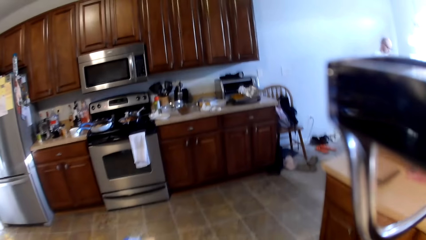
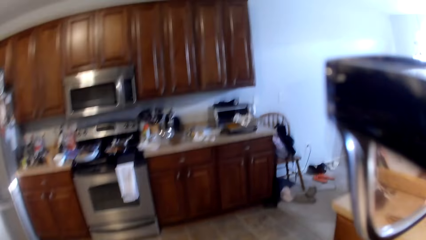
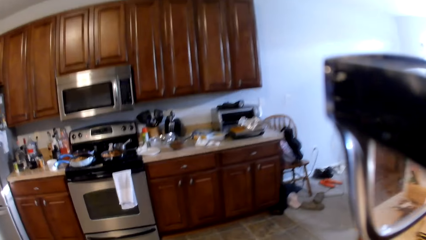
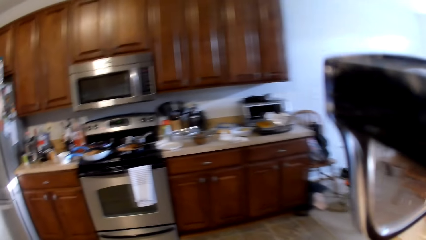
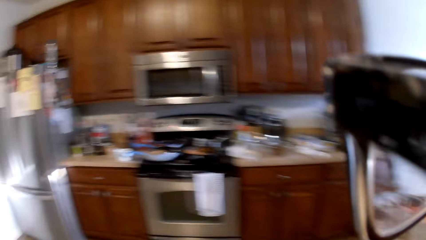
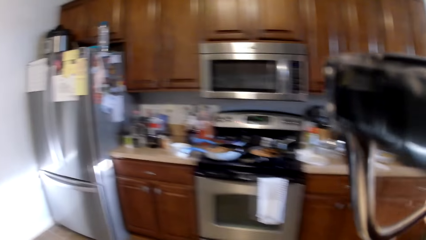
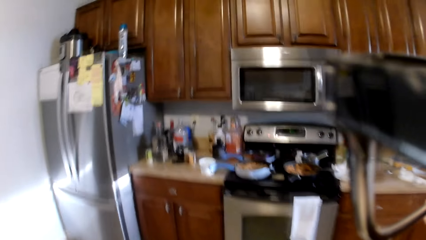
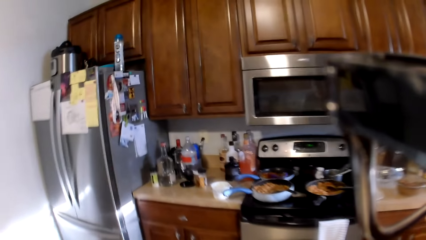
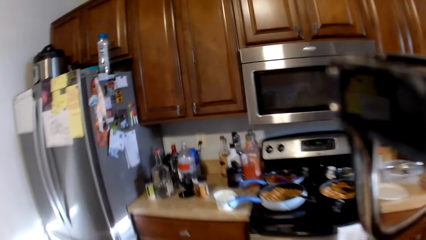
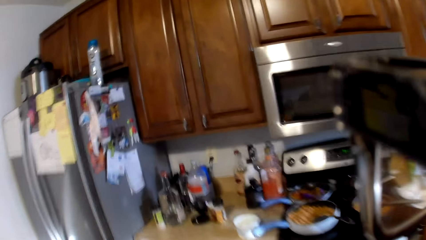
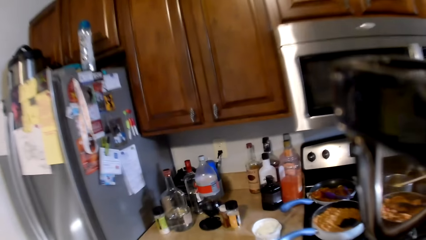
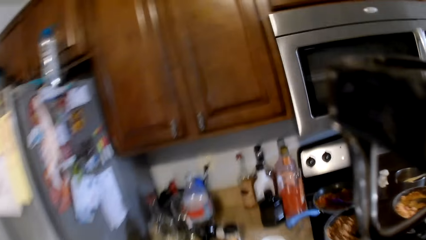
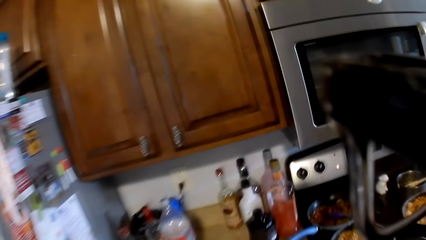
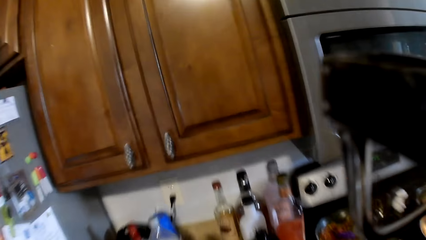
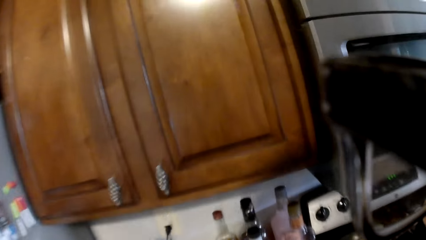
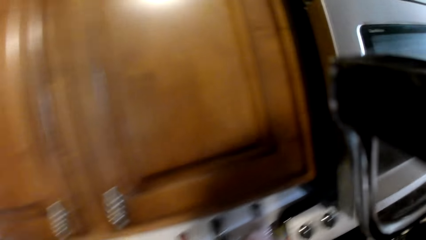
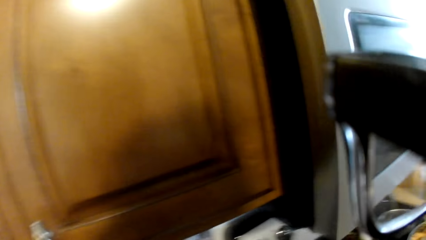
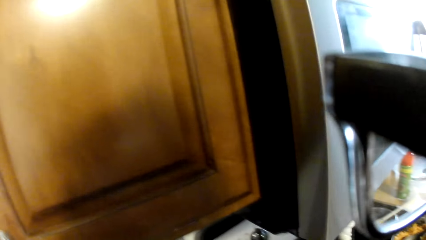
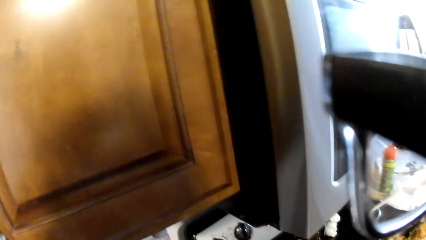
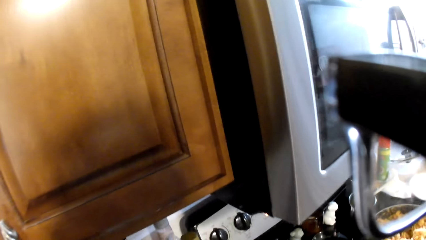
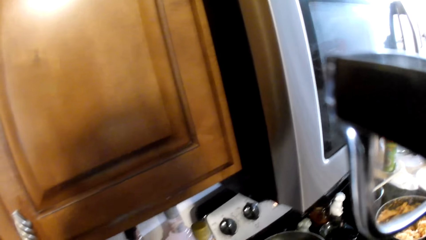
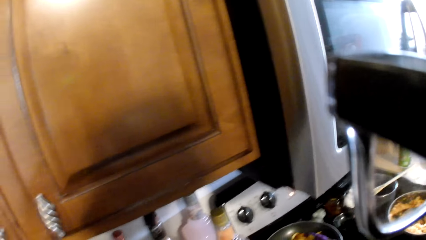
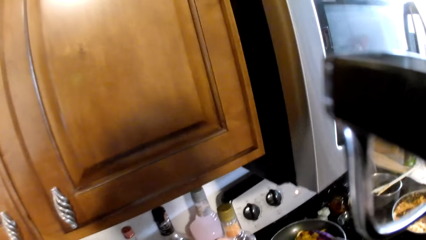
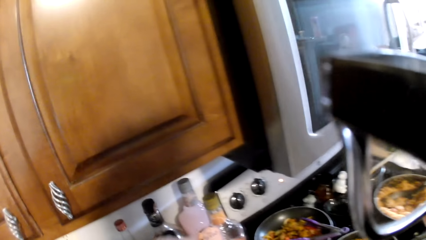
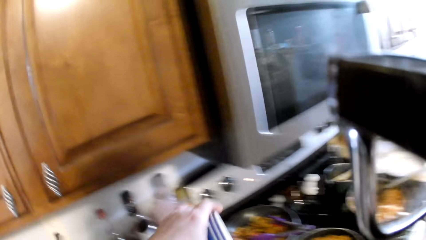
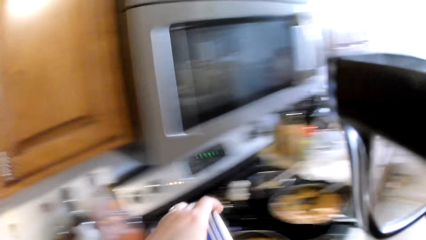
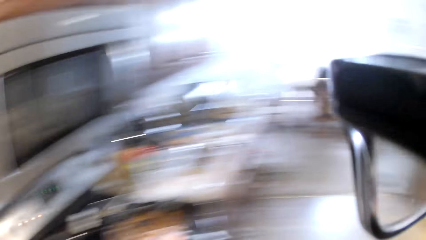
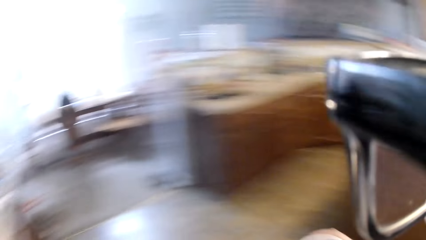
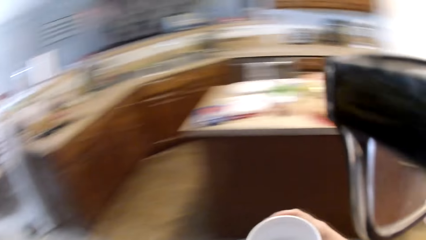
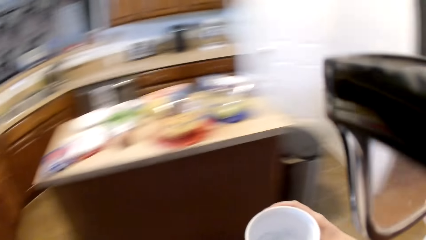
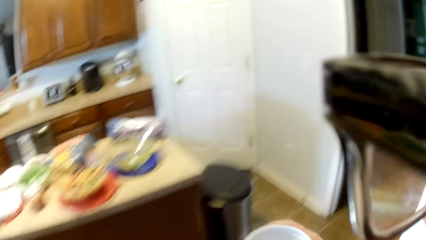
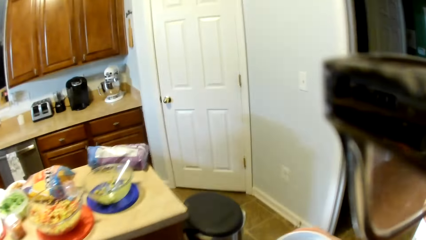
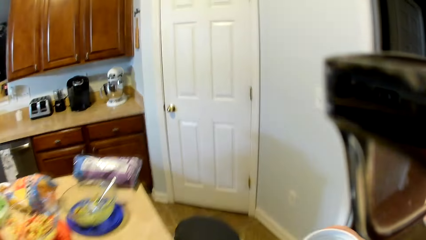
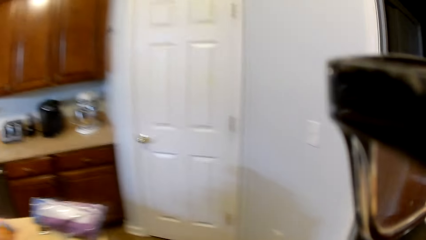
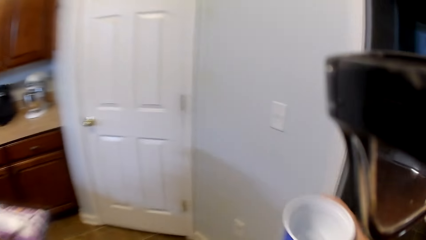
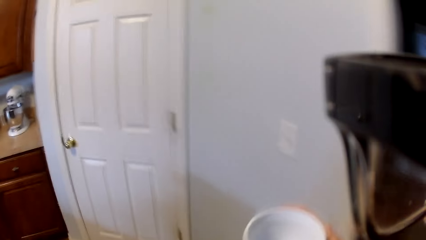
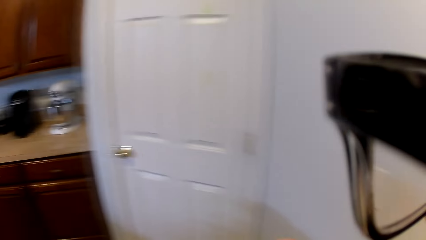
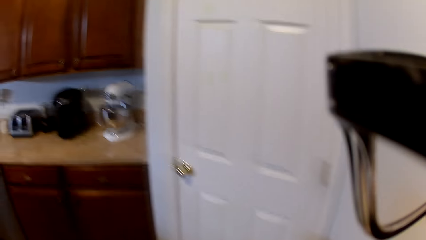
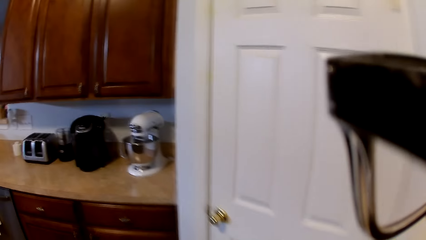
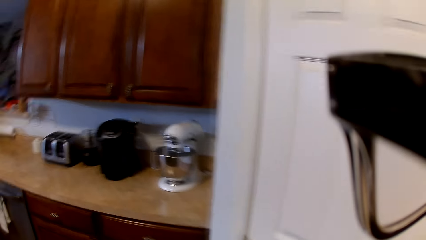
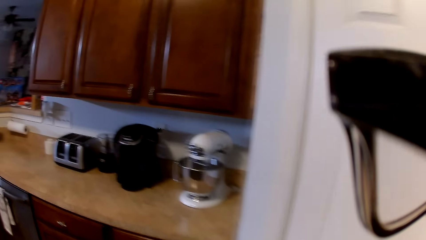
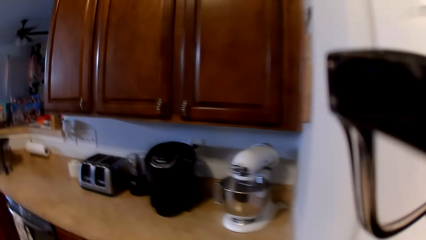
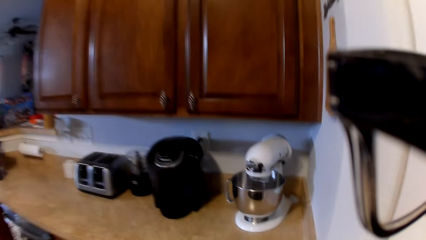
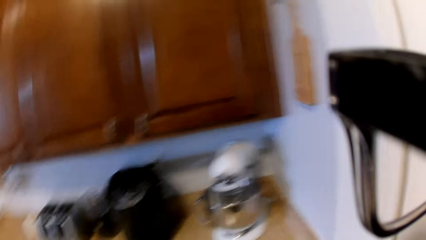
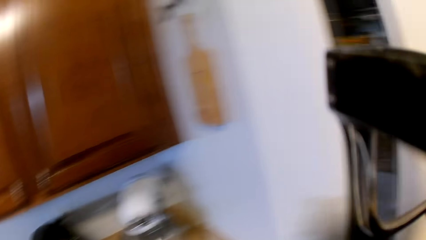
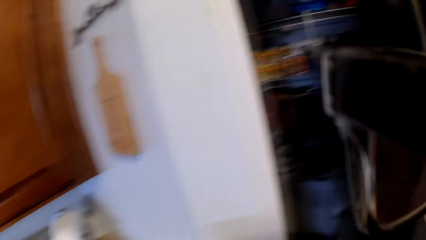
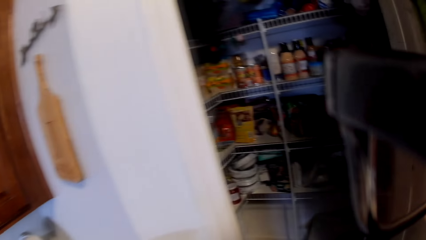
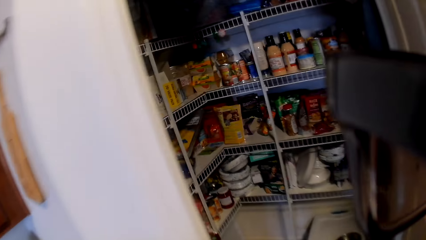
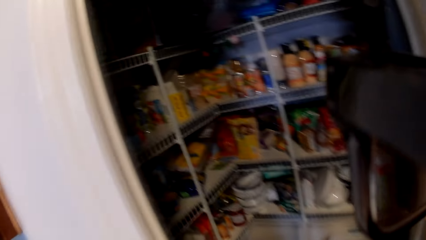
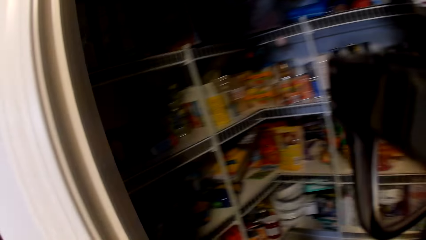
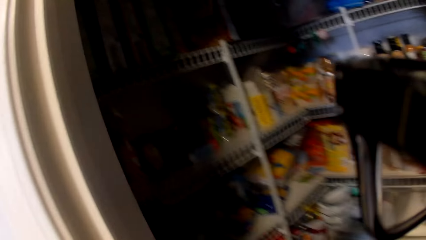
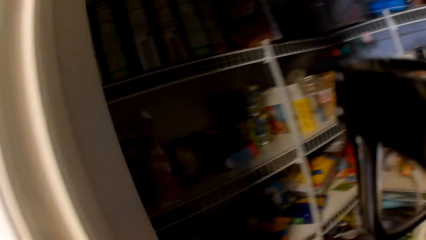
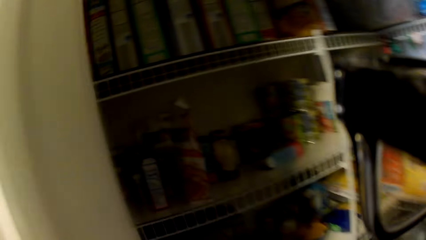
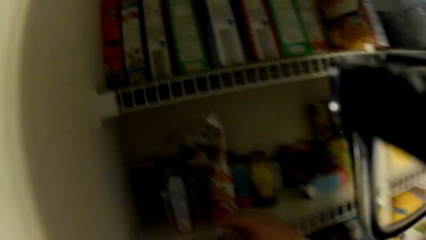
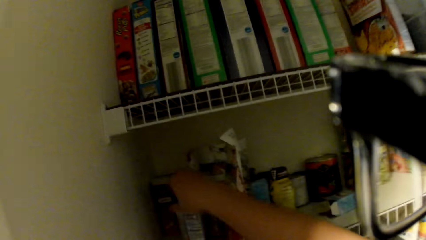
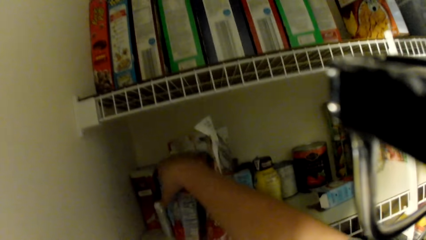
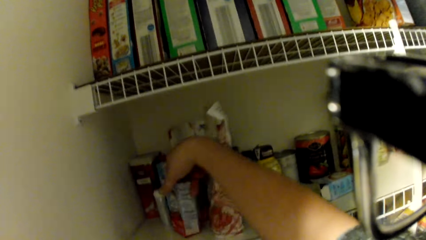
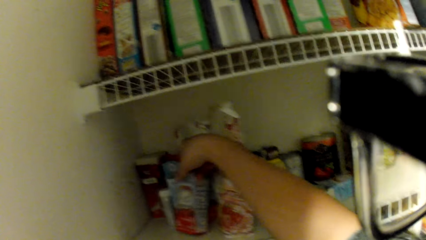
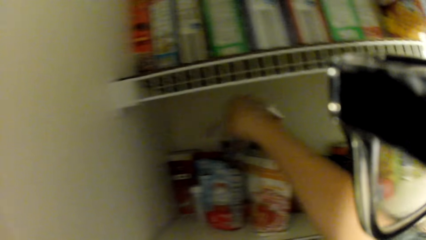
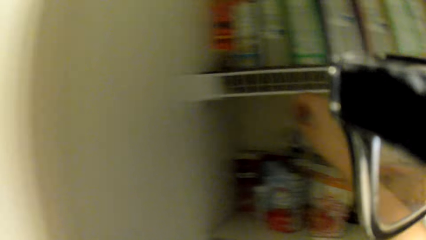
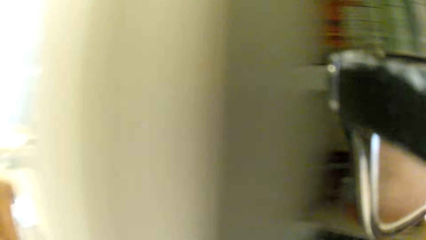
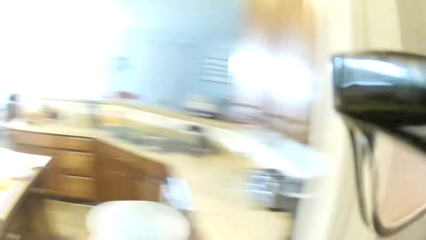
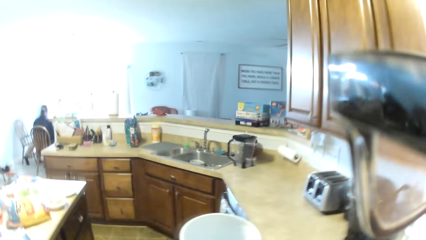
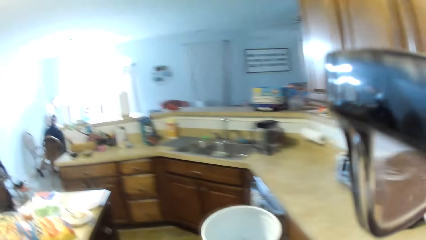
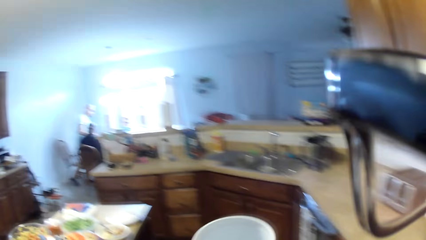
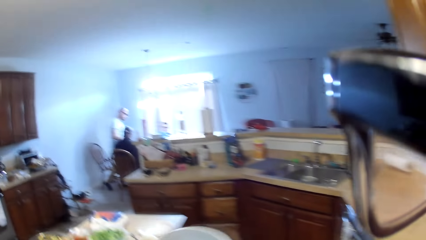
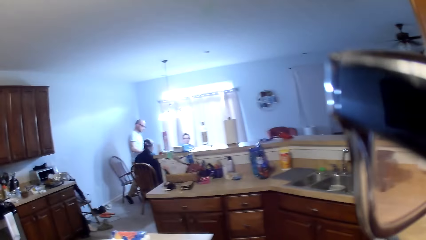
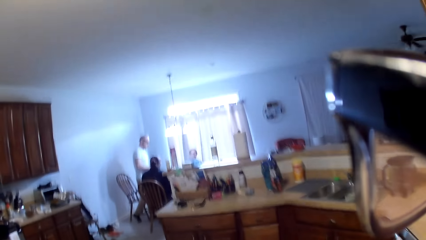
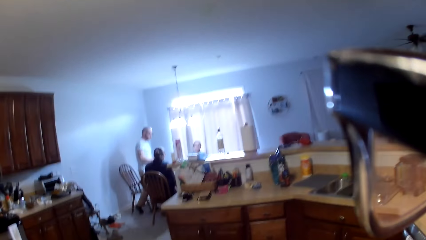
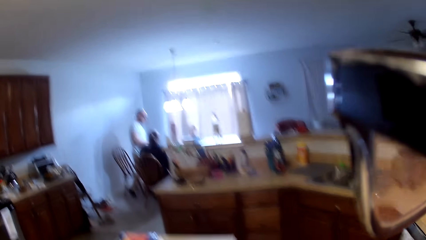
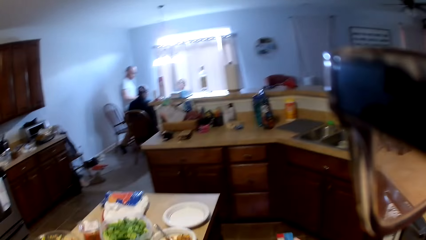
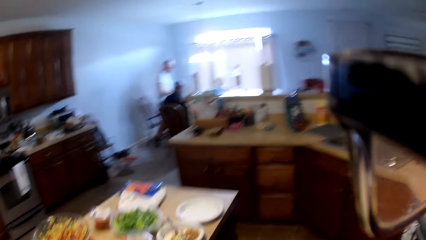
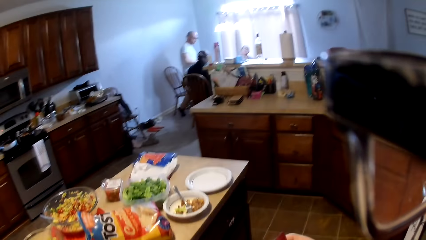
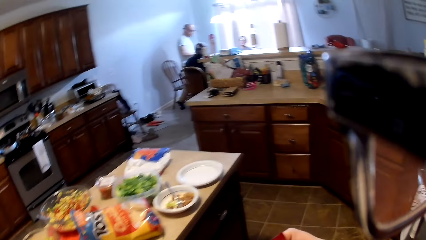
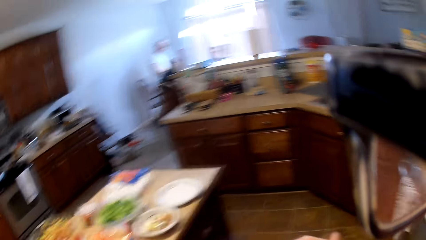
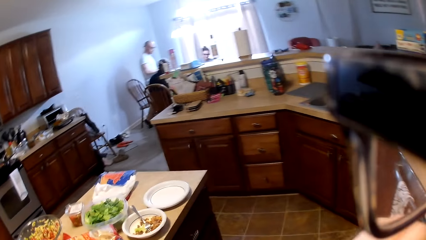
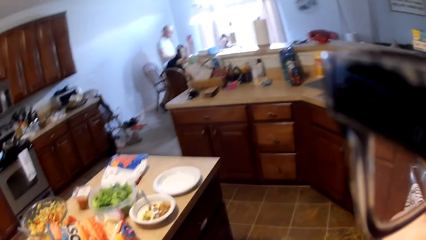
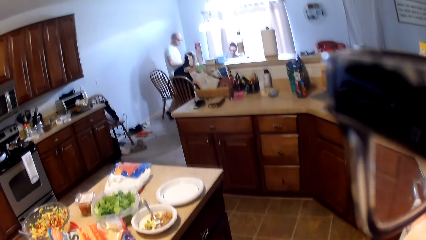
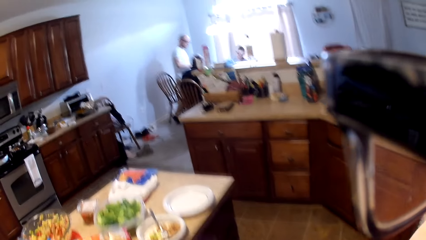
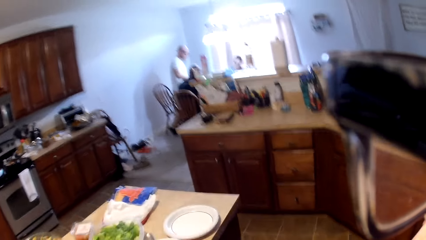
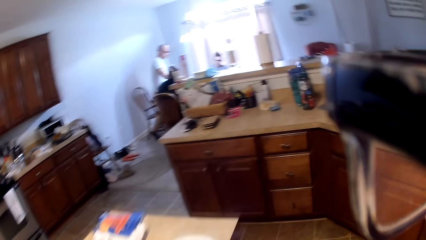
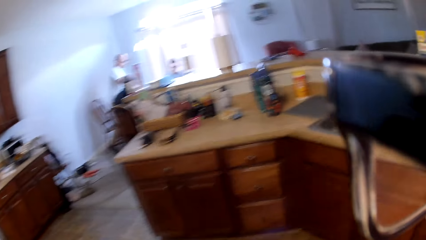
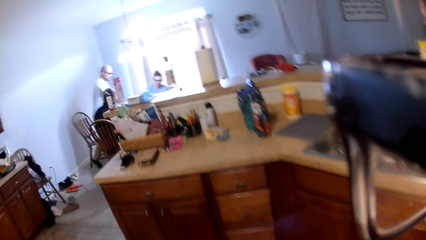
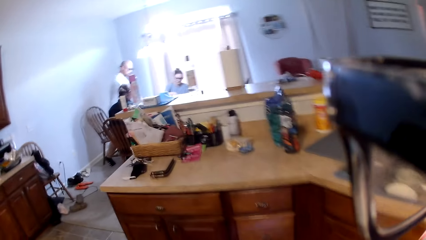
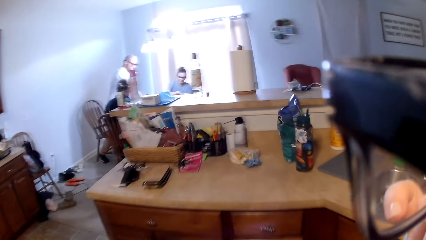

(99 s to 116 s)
The camera wearer picks up something. They carry a cup. They open the door. They pick up something from the pantry. They walk in a store. They move around the kitchen.
